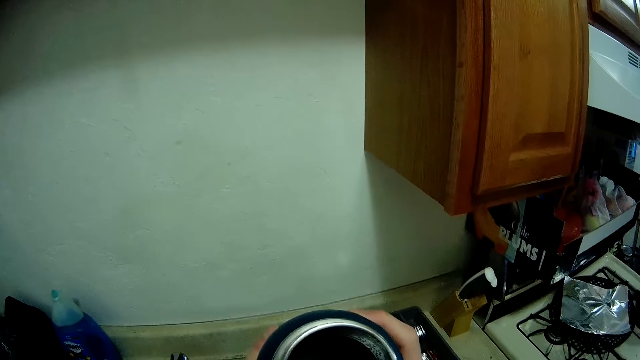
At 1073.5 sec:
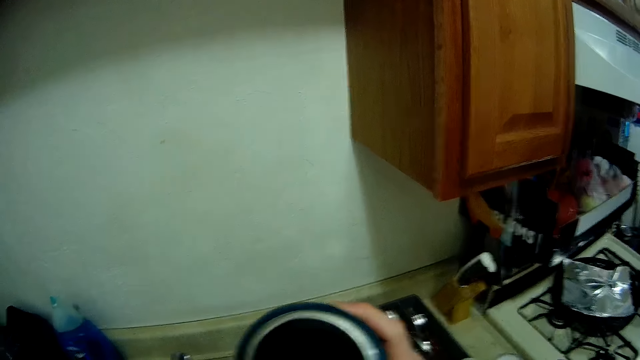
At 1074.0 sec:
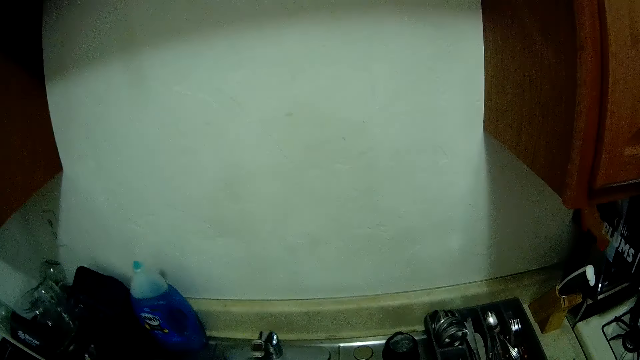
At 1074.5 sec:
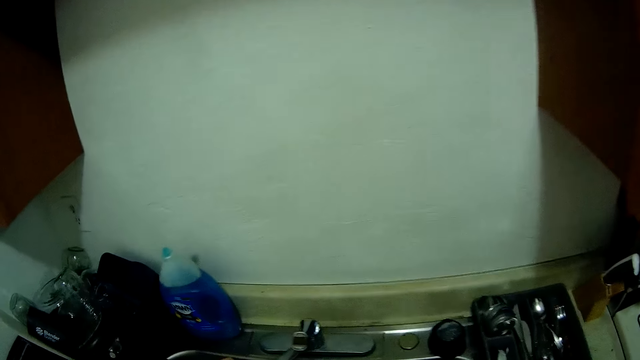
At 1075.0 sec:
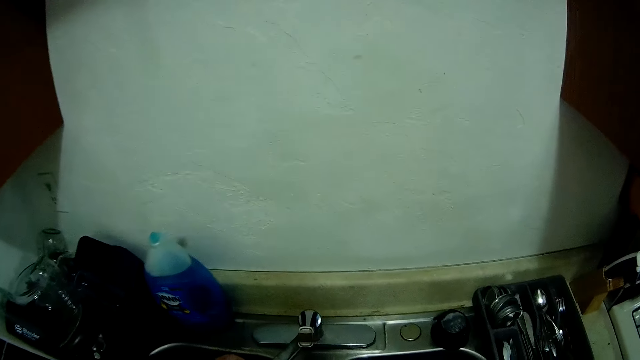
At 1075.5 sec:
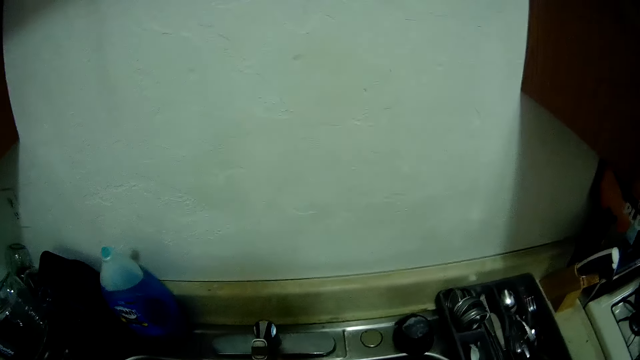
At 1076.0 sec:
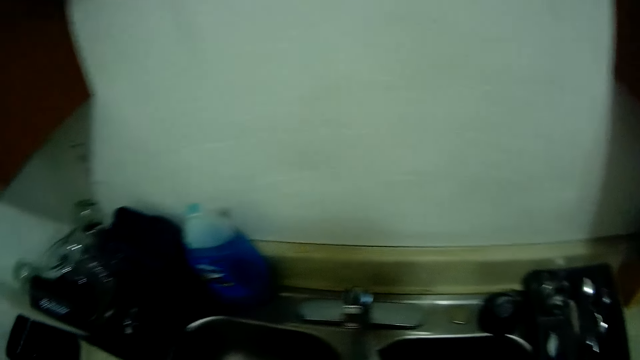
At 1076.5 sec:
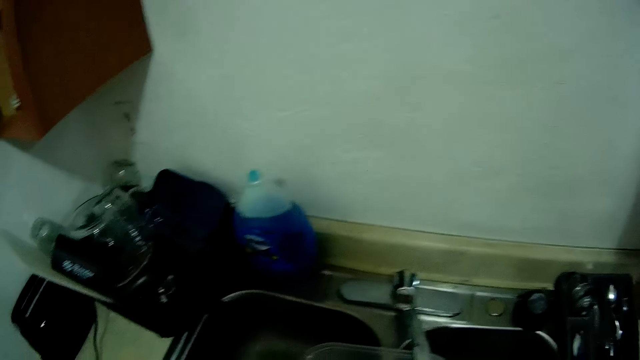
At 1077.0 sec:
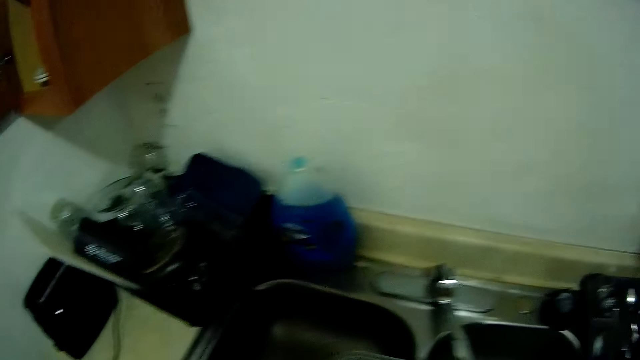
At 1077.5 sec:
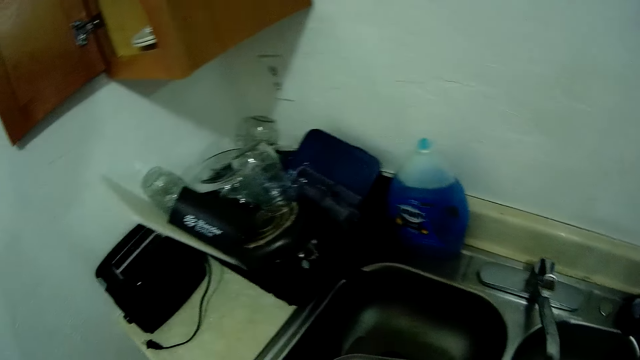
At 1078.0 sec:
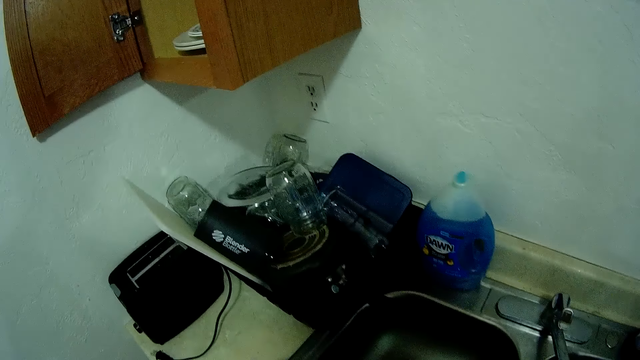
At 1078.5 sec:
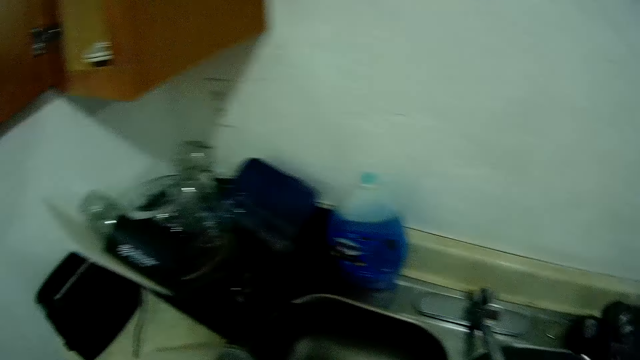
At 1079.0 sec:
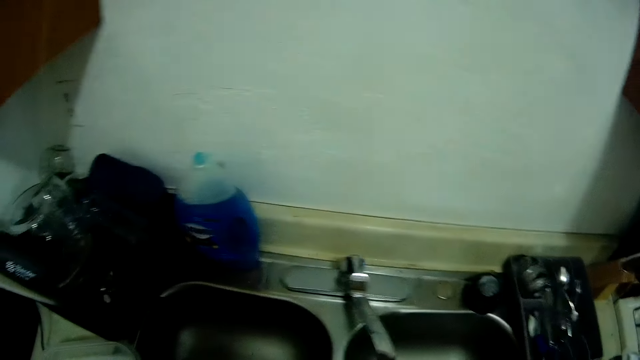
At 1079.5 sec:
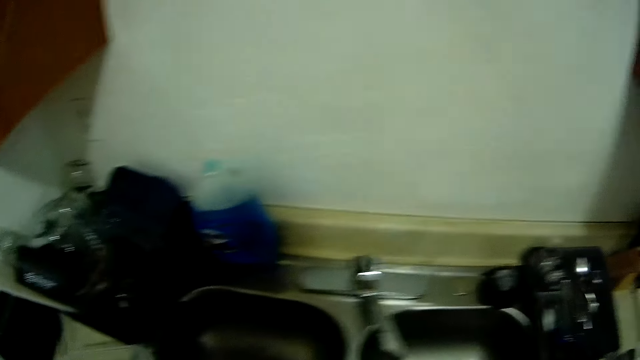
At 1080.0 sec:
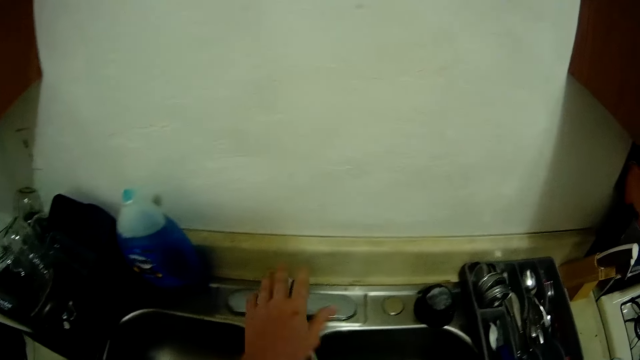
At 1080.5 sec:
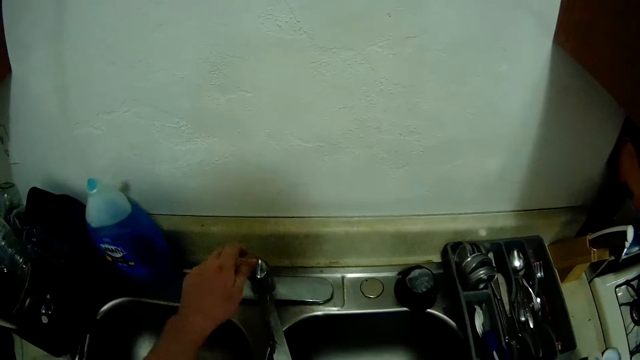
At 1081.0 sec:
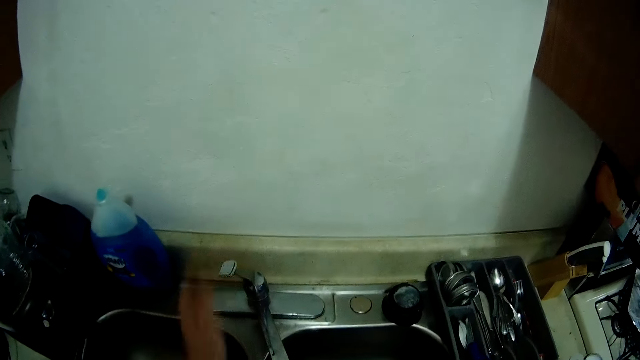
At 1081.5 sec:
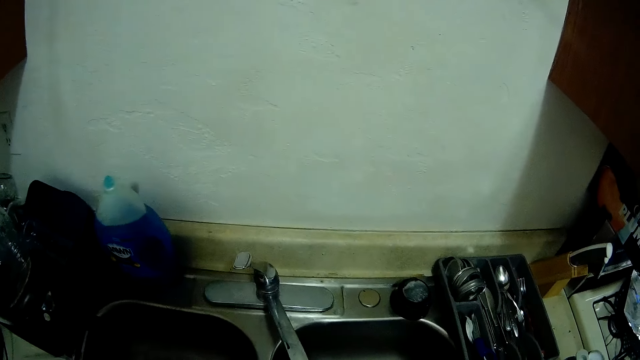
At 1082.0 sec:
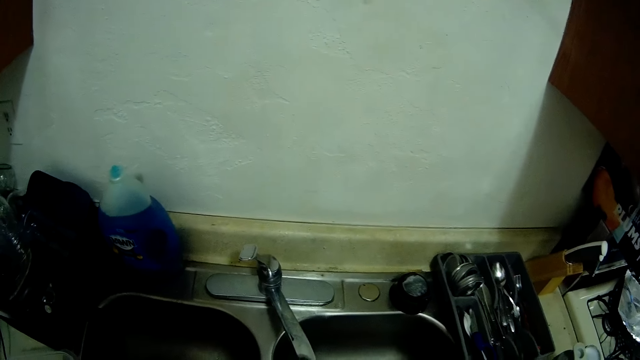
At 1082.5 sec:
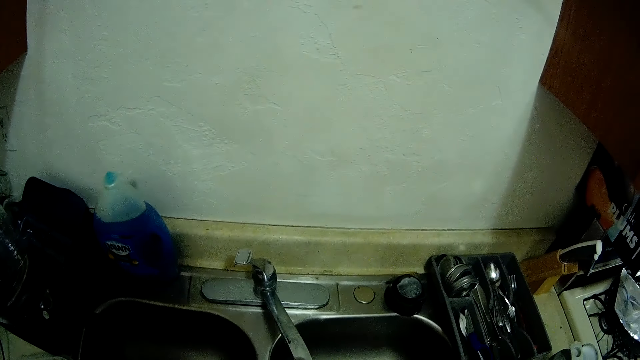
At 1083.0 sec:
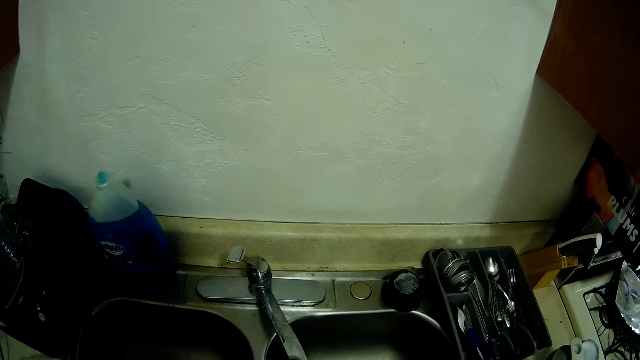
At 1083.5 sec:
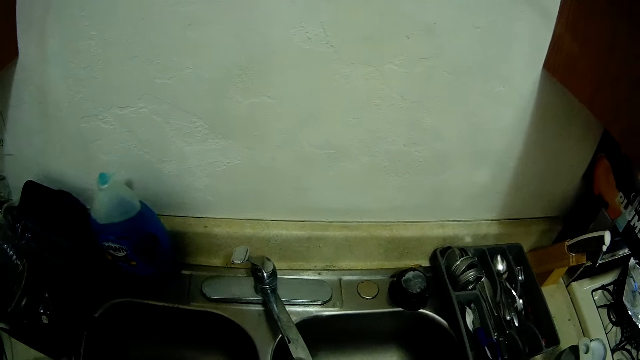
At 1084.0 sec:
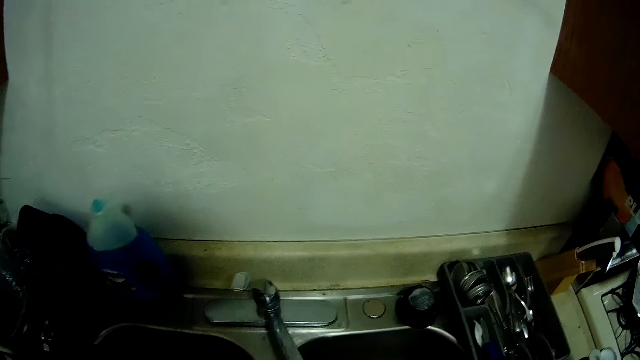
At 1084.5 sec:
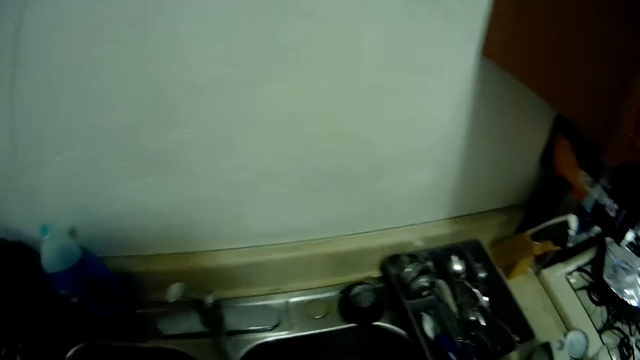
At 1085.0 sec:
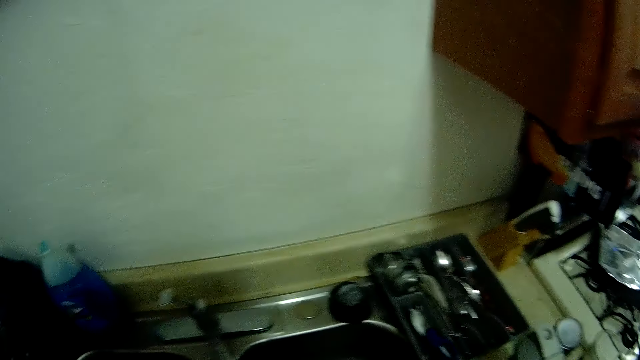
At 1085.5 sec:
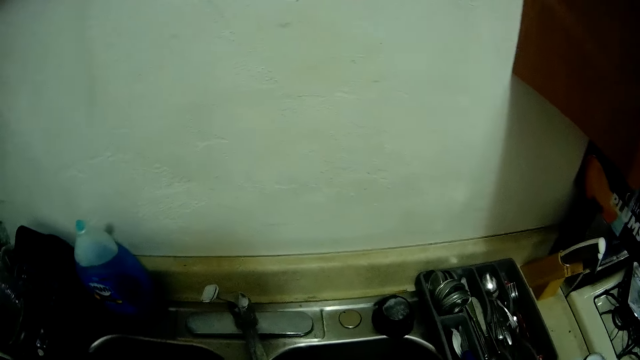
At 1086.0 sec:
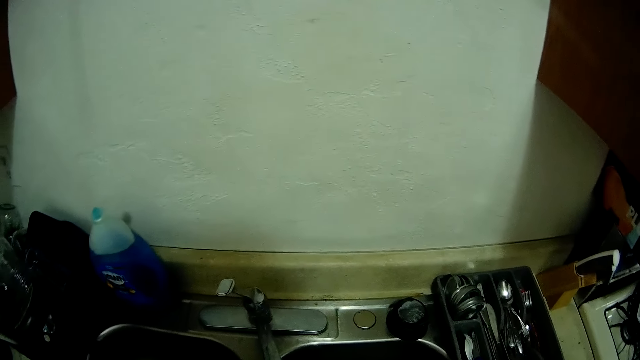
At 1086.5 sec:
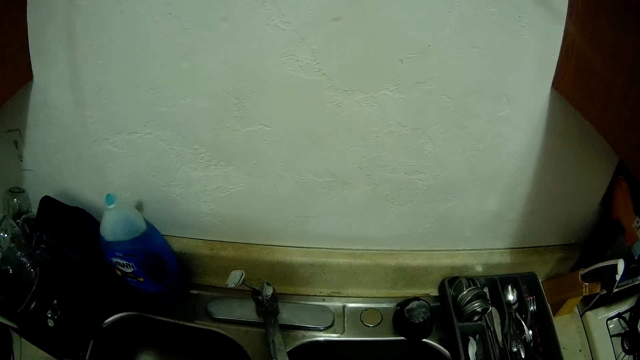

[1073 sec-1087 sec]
The camera wearer opens the water tap. They rinse the tumbler.

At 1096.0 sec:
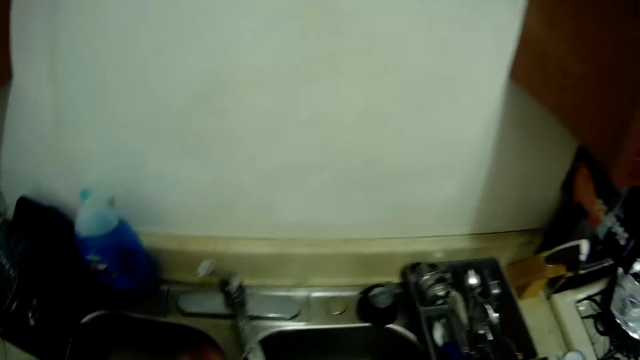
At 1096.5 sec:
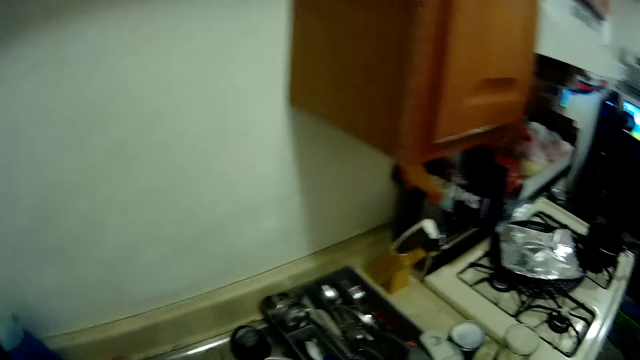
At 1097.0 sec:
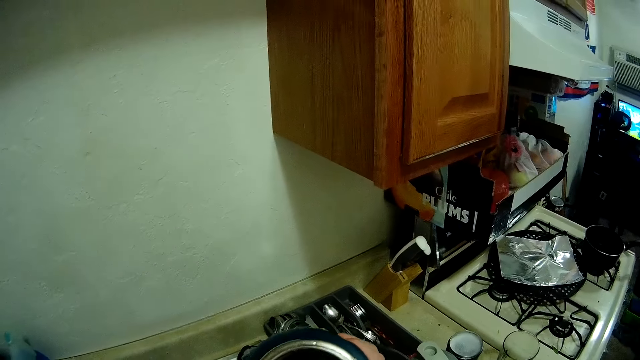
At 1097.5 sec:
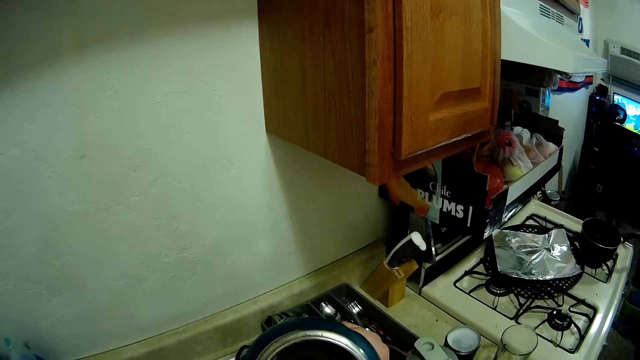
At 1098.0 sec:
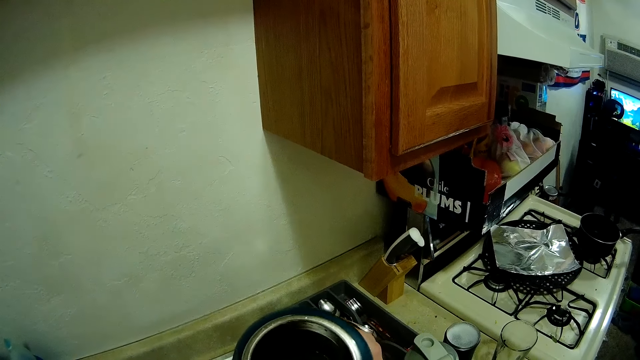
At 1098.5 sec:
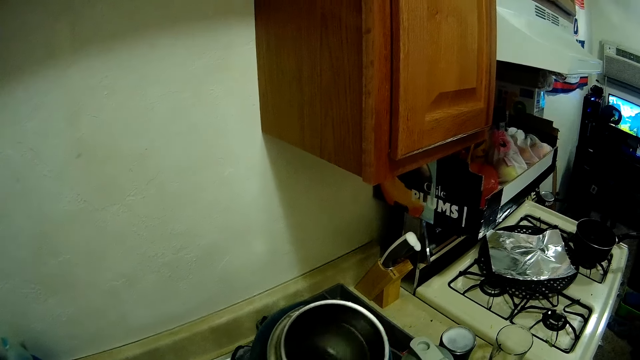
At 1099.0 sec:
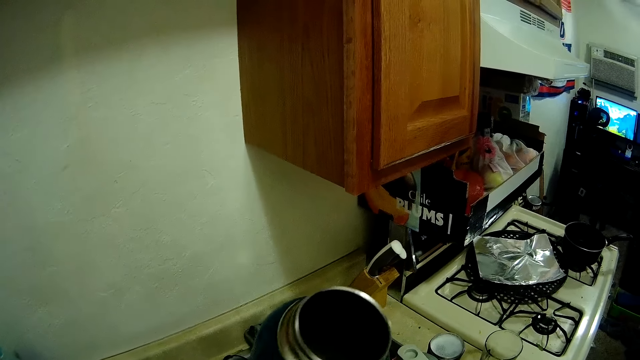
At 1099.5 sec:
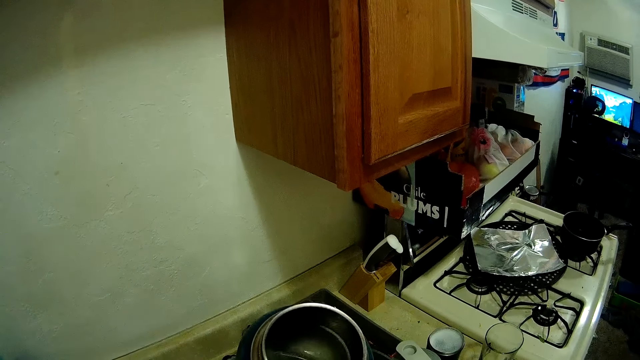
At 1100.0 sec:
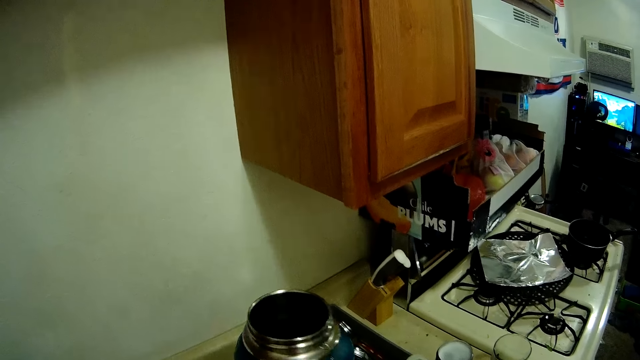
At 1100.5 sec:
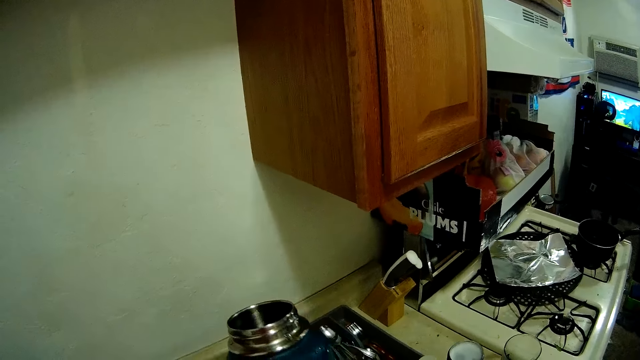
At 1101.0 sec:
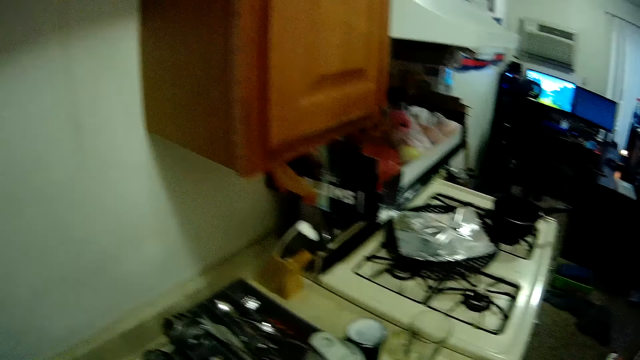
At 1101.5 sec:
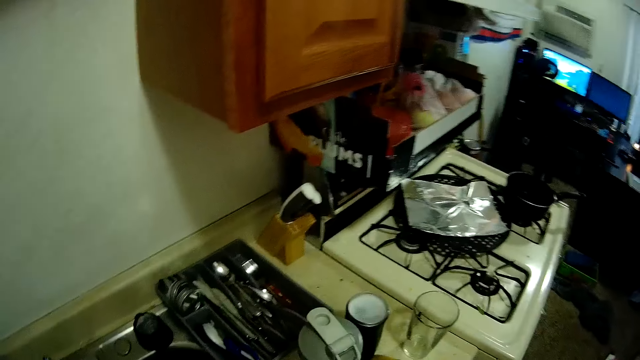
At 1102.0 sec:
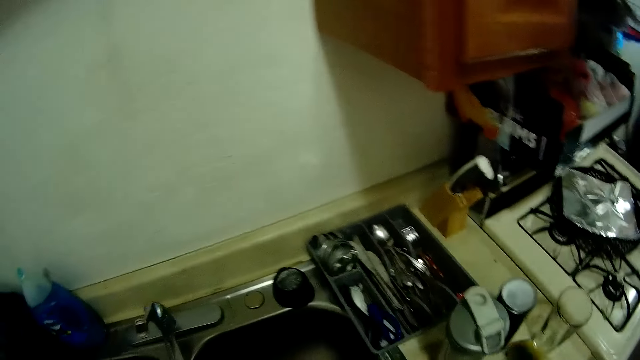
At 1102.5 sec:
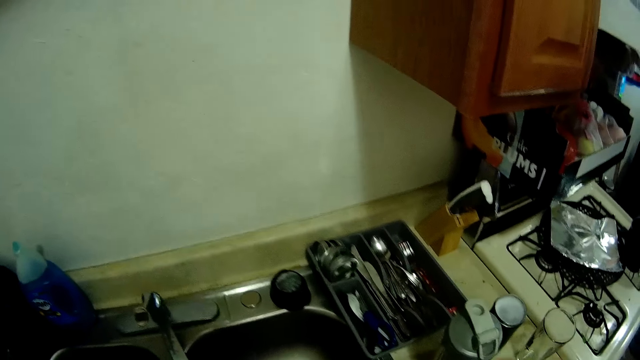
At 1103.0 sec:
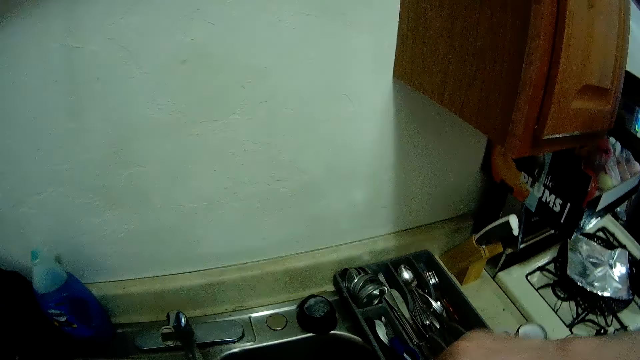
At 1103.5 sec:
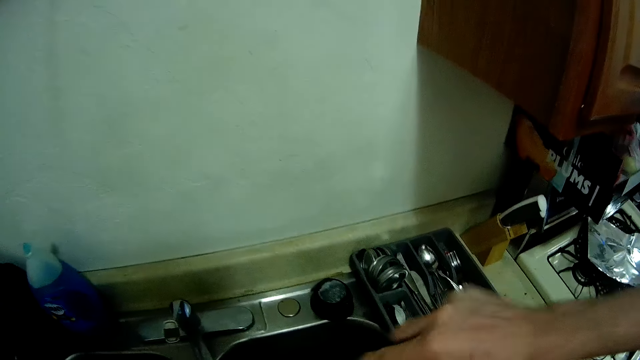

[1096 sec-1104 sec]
The camera wearer closes the water tap. They stare on the tumbler. They close the tumbler.
